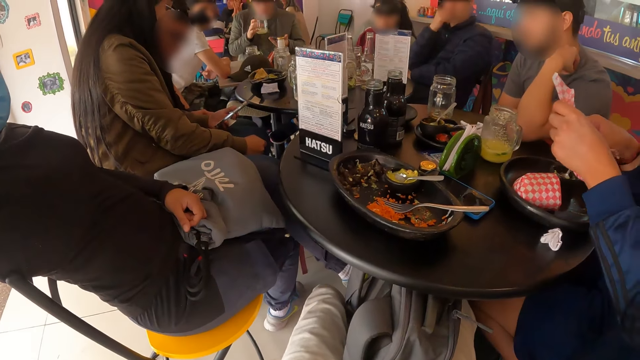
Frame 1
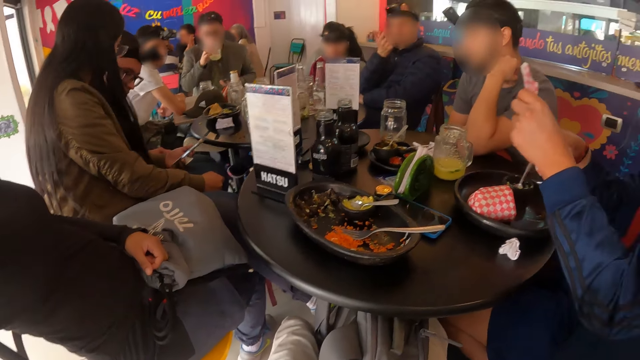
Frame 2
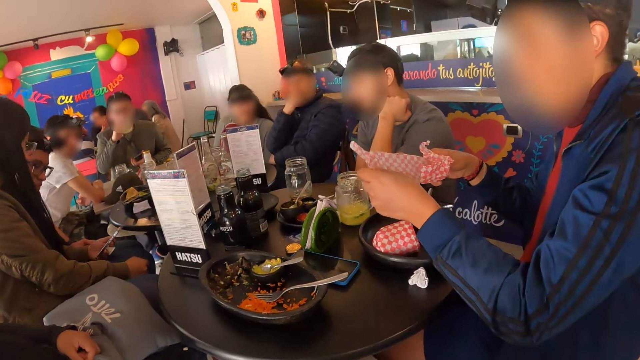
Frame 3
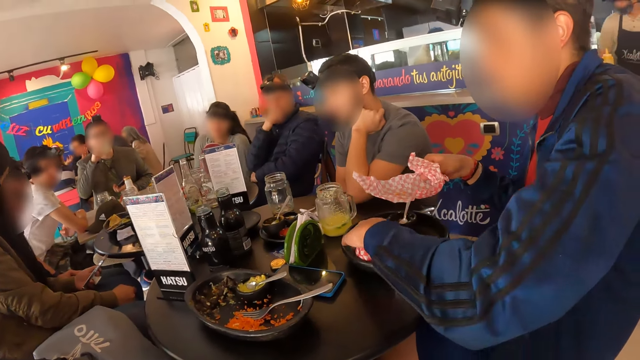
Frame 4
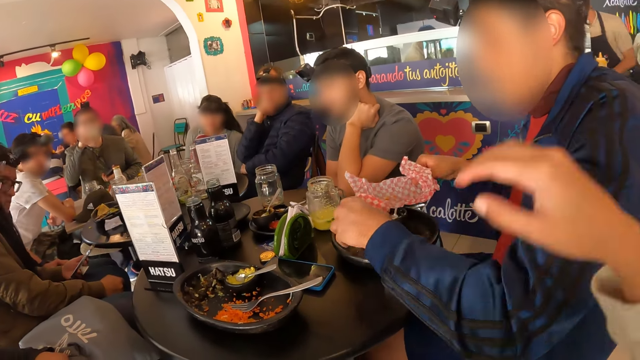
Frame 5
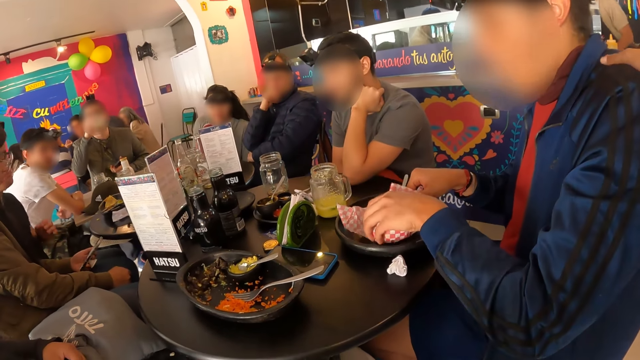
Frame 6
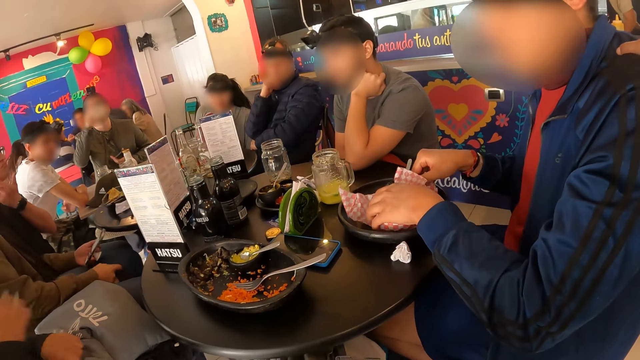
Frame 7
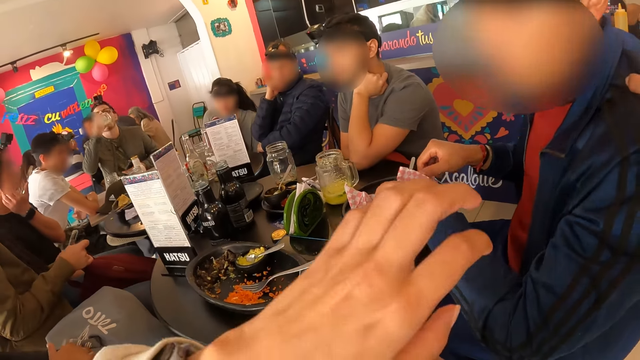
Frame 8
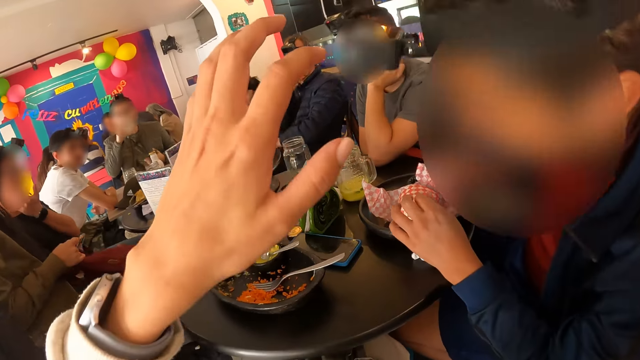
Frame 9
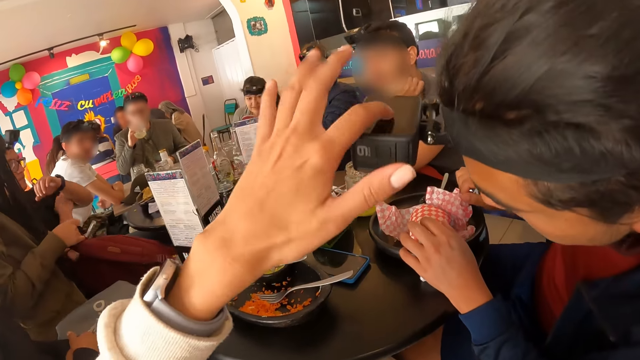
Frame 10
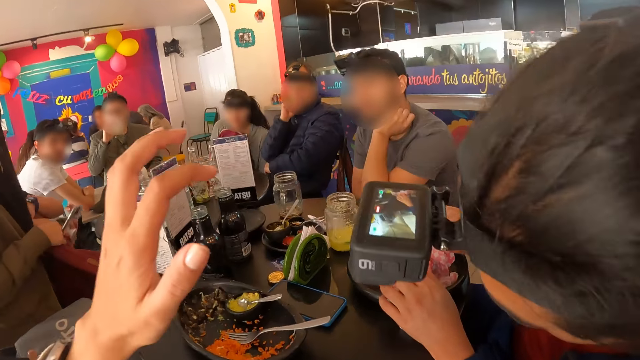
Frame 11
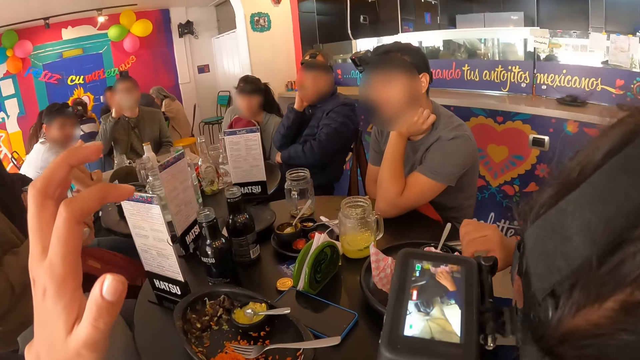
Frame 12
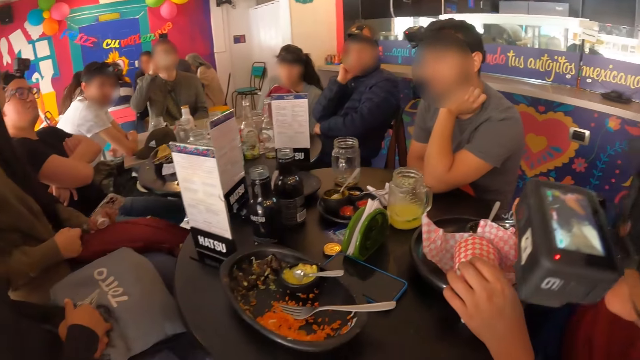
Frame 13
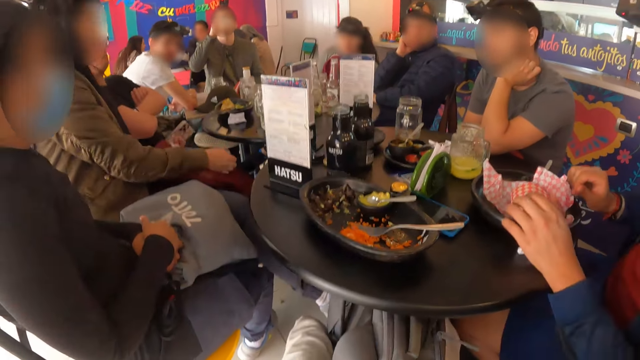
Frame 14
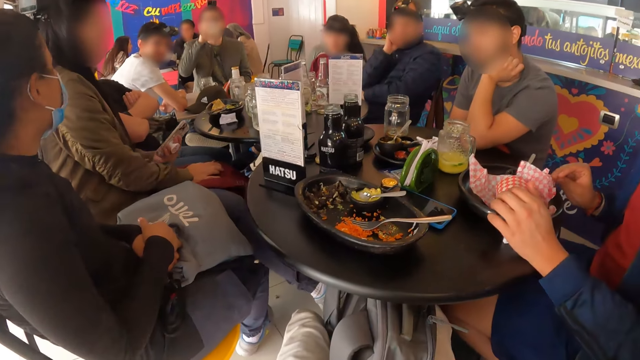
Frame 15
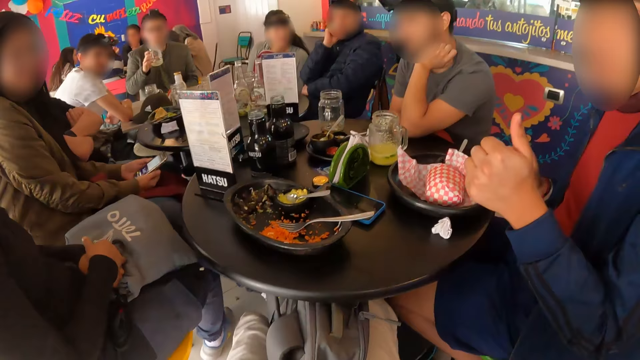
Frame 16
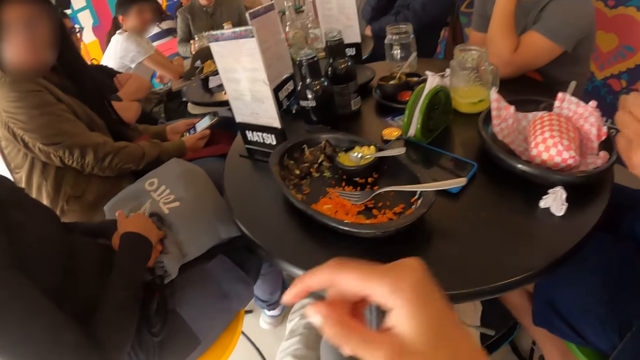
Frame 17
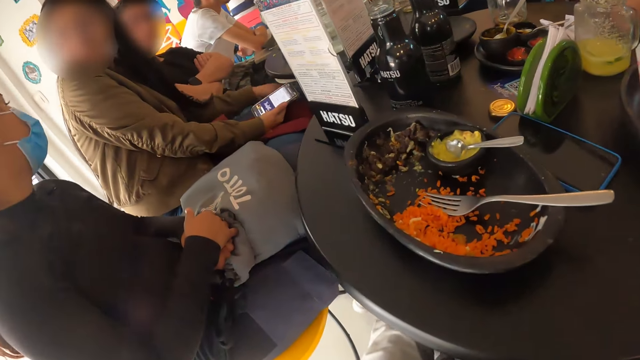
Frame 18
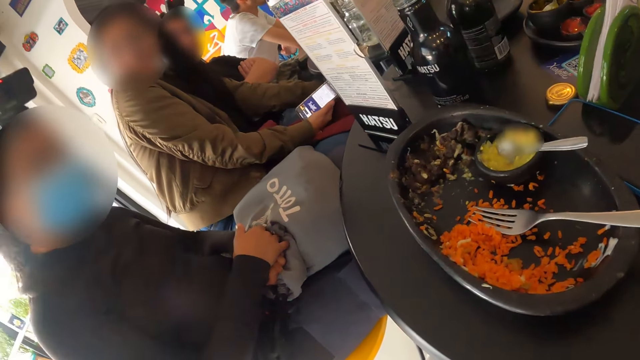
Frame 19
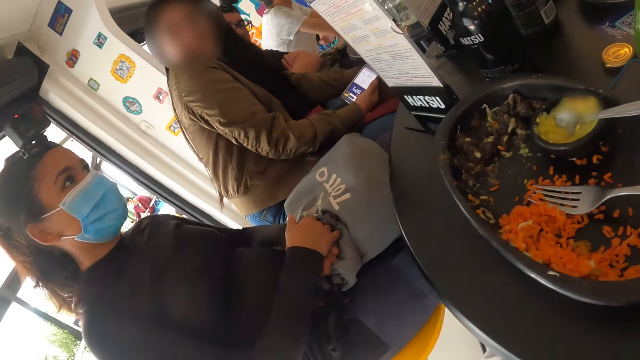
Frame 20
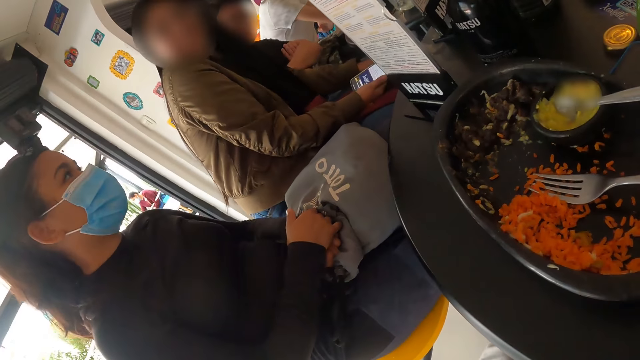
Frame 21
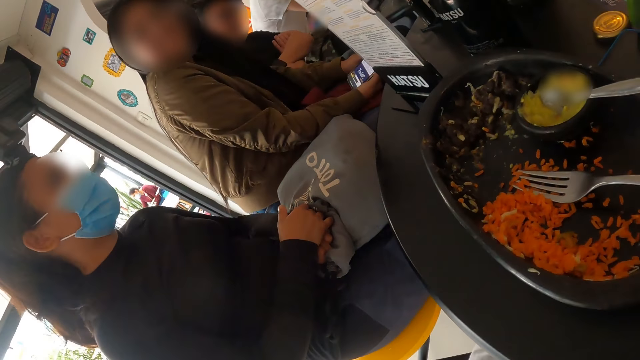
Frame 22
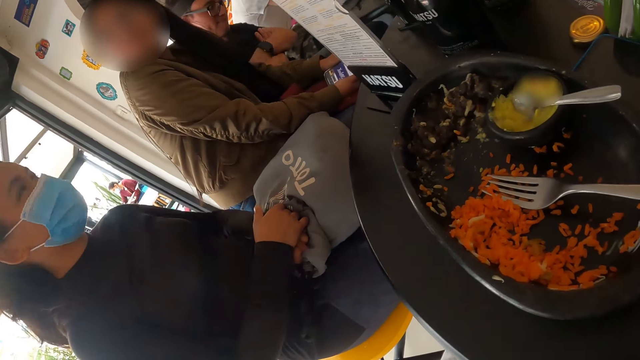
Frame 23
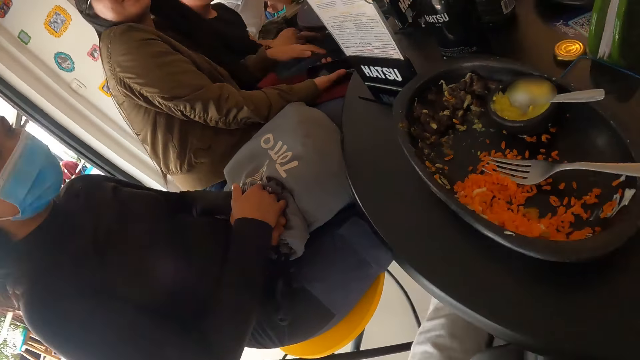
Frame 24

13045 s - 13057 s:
The camera wearer looks around the room. The man picks a wrapper from the plate on the table with his left hand. The man places the wrapper in his right hand into the plate on the table, holds the piece of tissue, and places the wrapper in his left hand into the plate on the table. The camera wearer touches the man's shoulder with their right hand. They lift their hand. They touch the camera on the man's head with their left hand. They fix the camera. They look around.

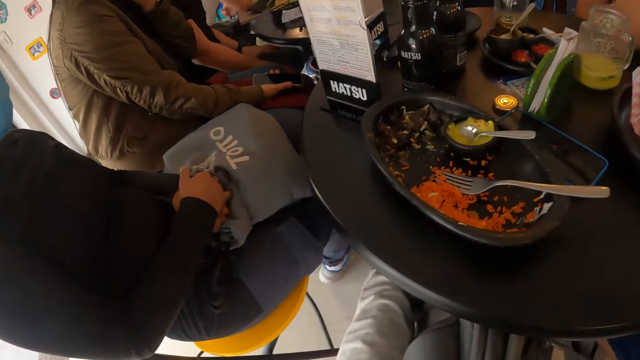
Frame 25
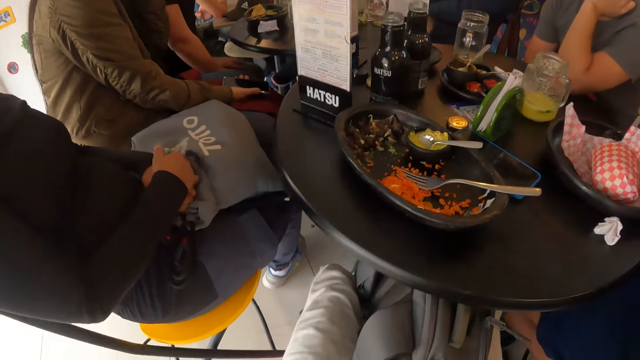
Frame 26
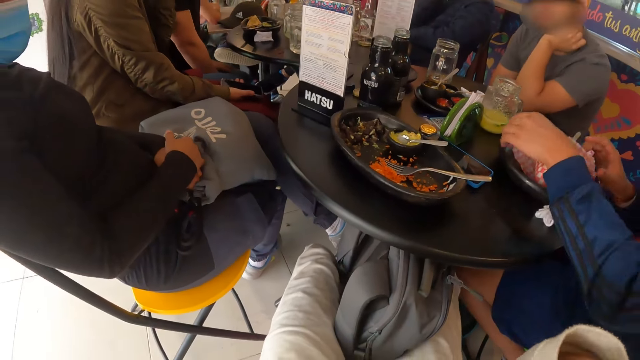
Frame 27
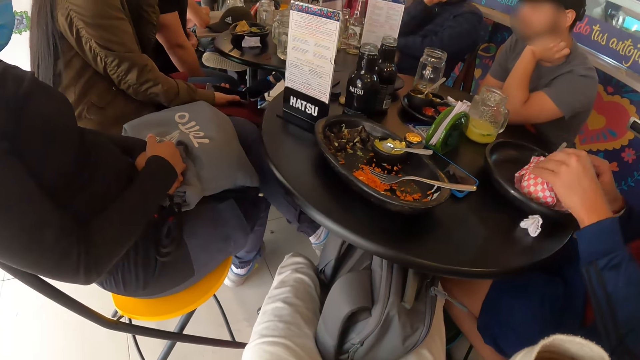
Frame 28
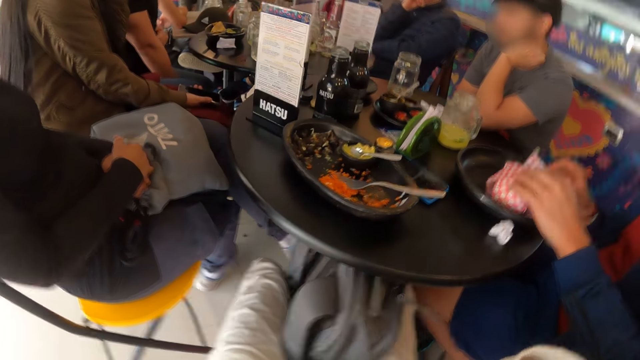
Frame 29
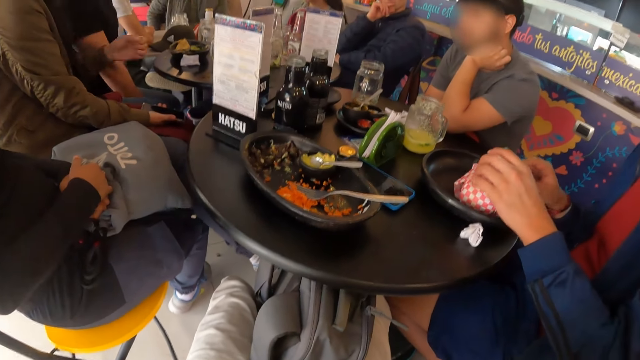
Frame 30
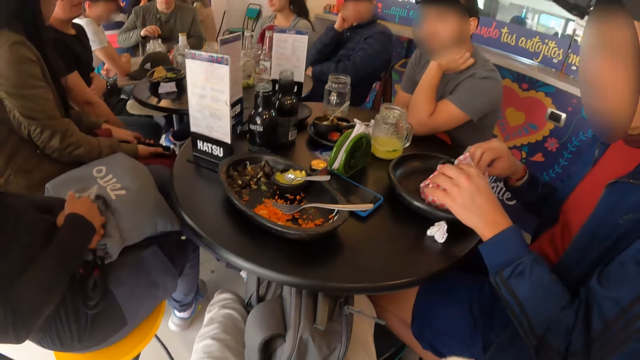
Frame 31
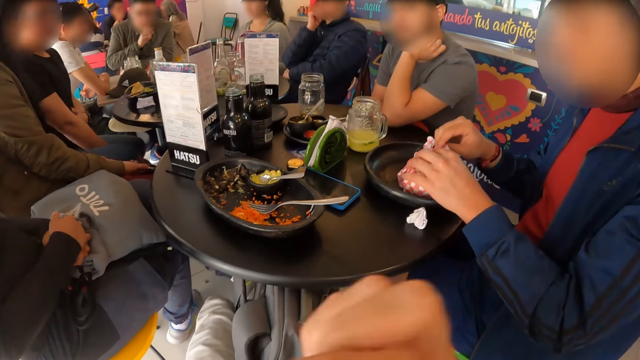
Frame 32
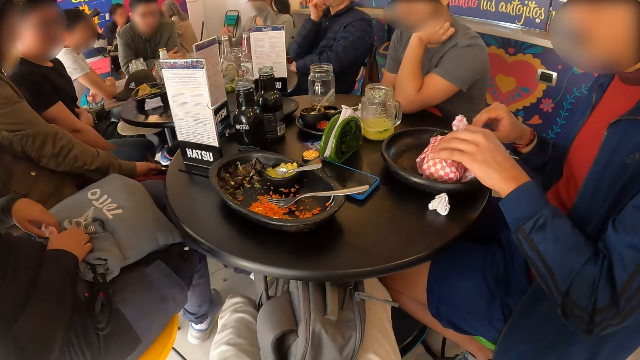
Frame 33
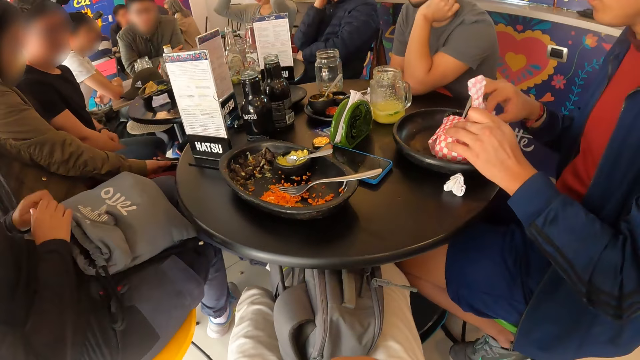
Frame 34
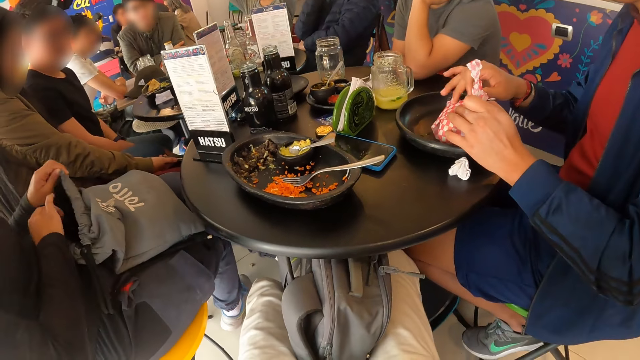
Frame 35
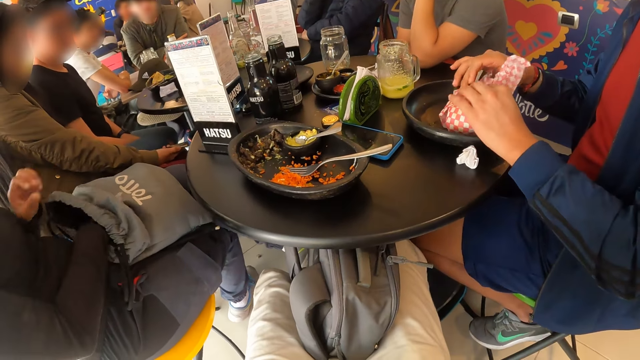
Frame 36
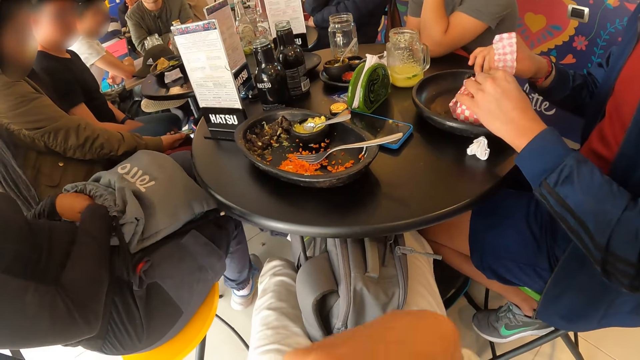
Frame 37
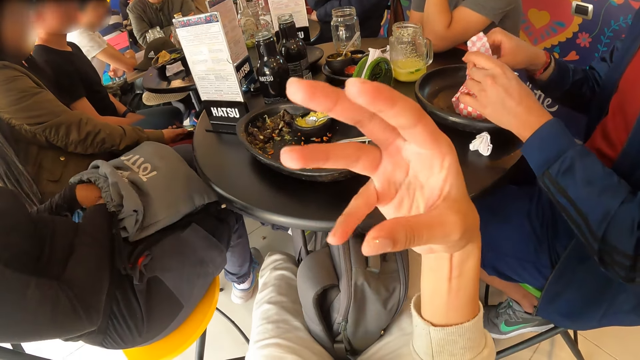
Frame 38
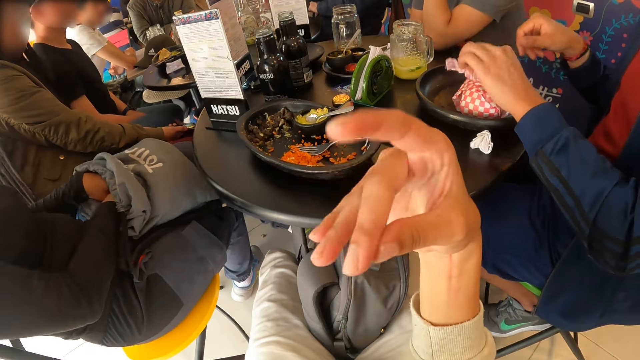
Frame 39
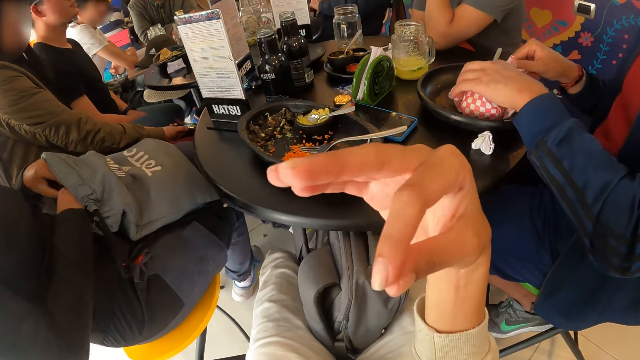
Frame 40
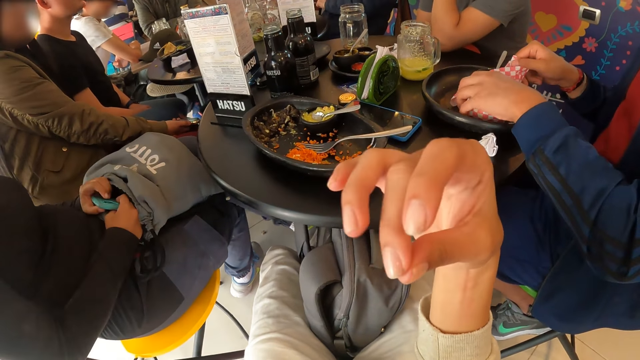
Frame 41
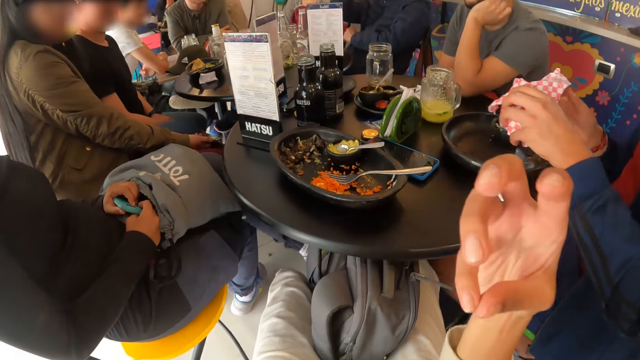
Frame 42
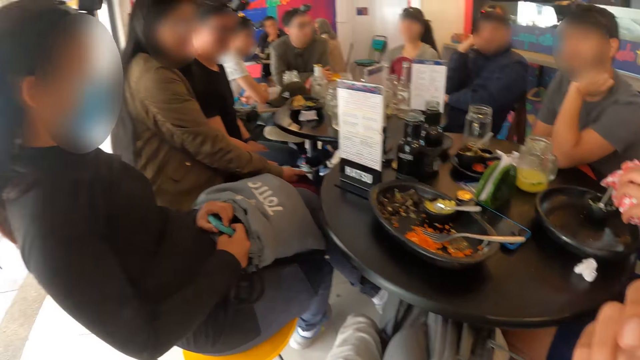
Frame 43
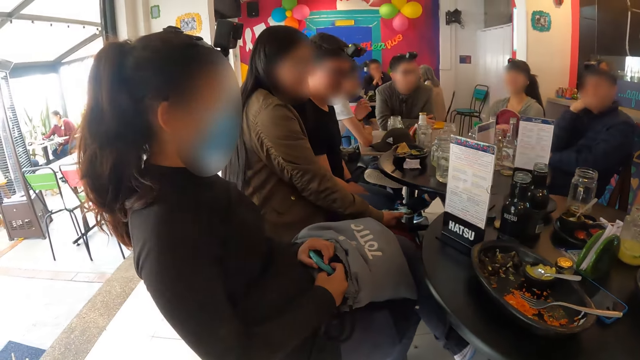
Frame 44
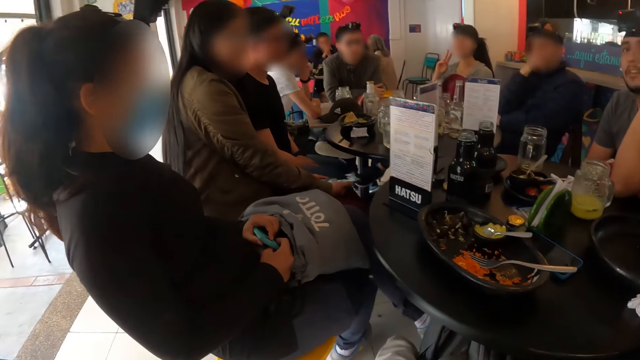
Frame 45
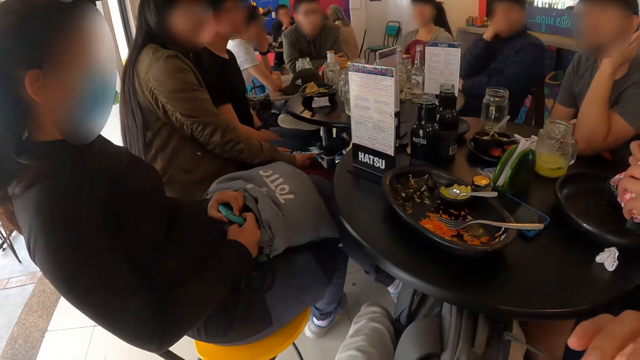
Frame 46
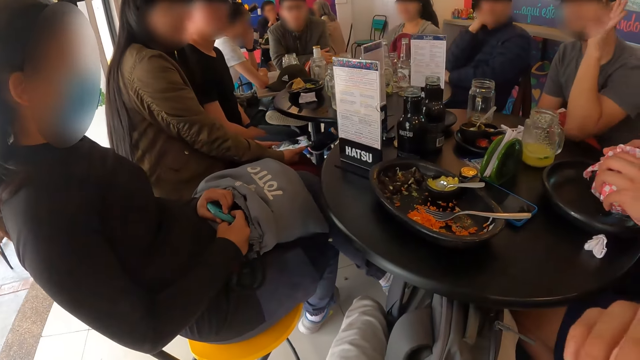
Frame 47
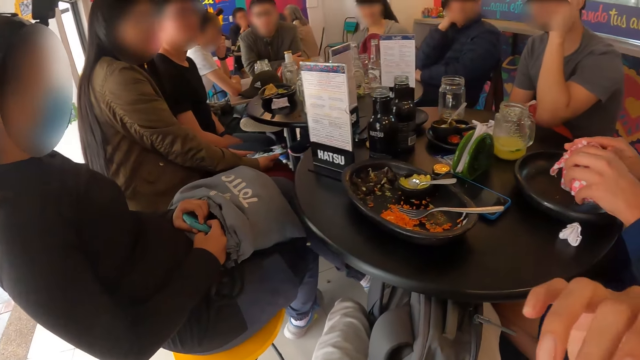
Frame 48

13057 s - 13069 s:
The man wraps food in the plate on the table with the wrapper in the plate. A woman opens a knapsack on her legs with both her hands. The camera wearer gestures out. They look around the room.
